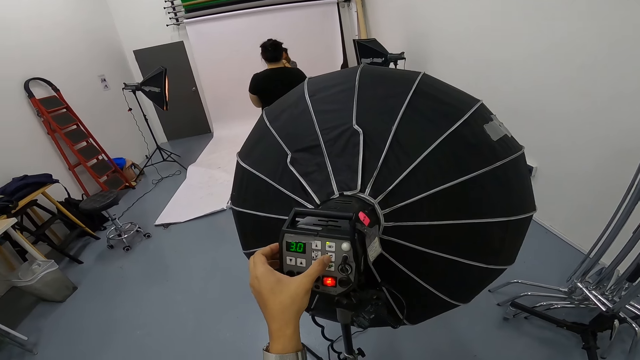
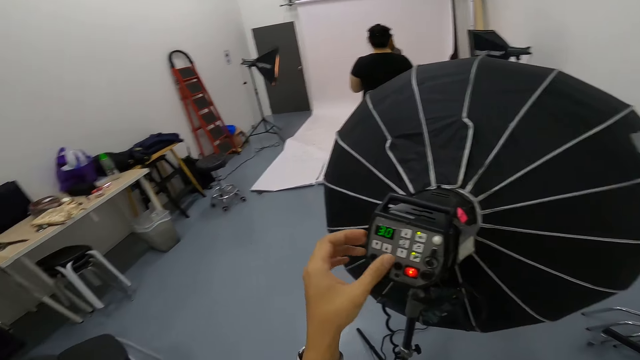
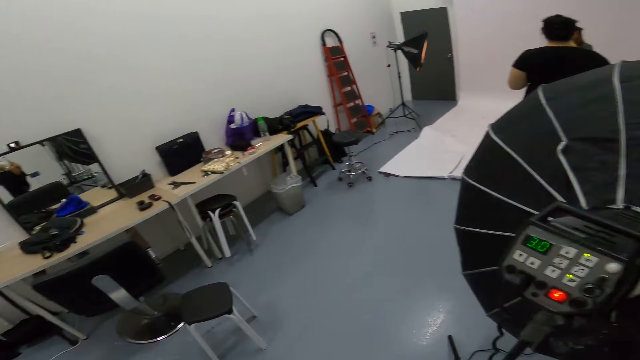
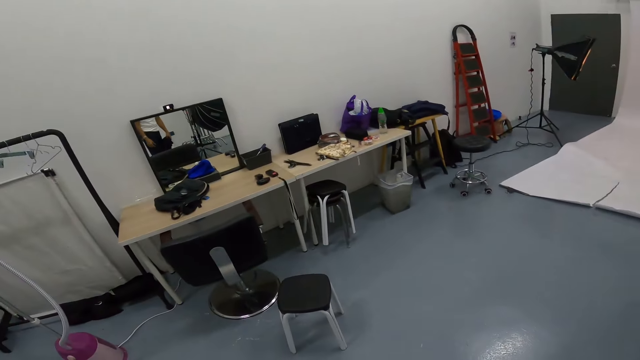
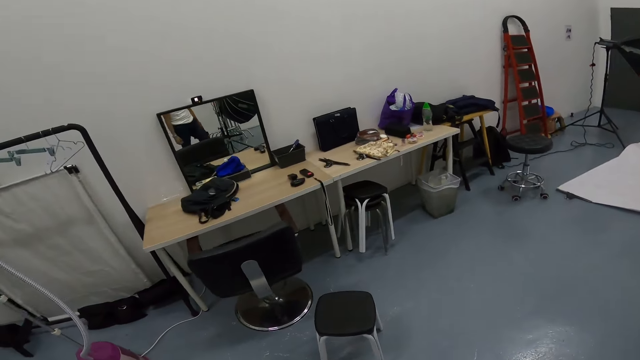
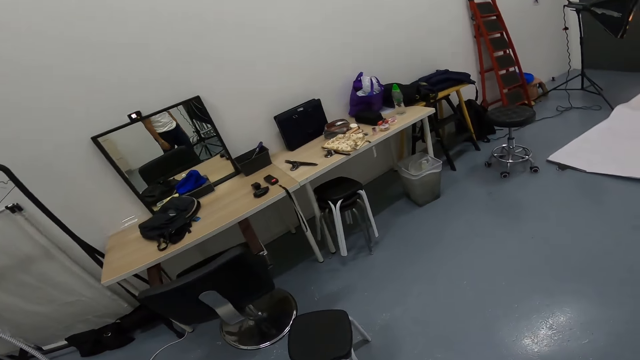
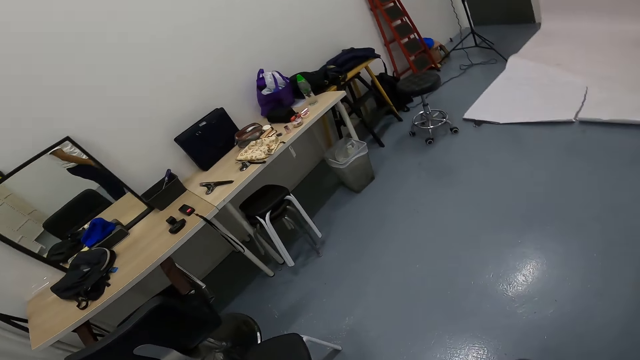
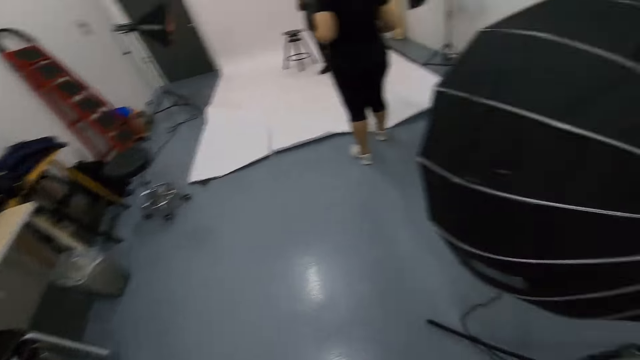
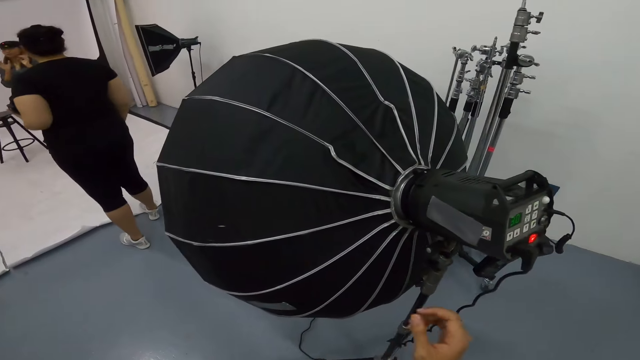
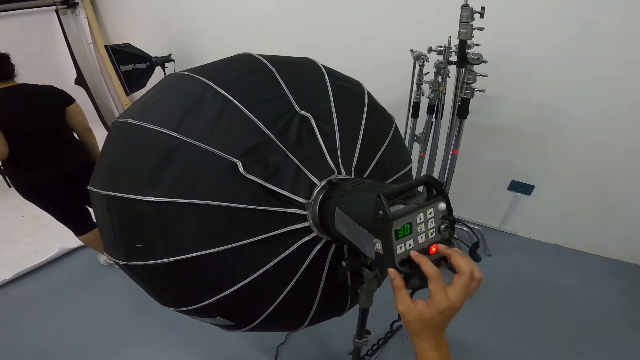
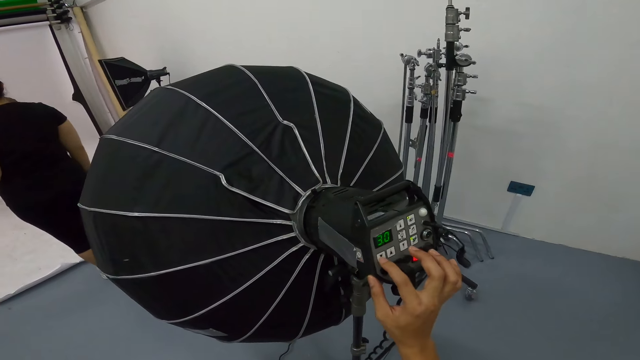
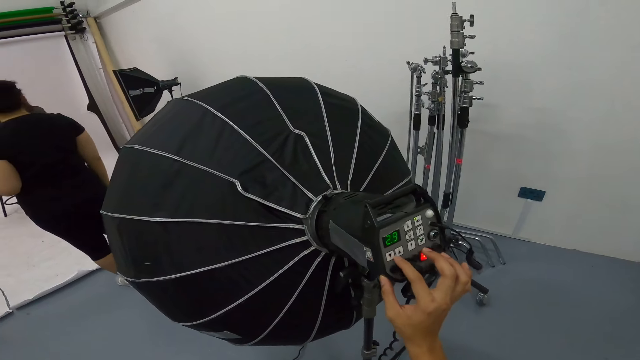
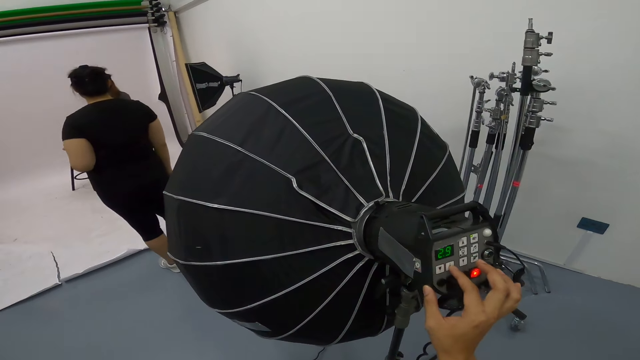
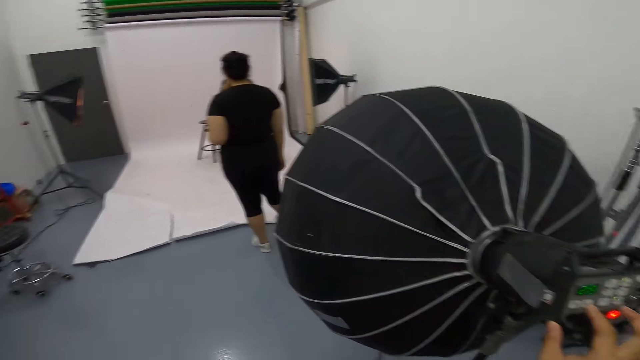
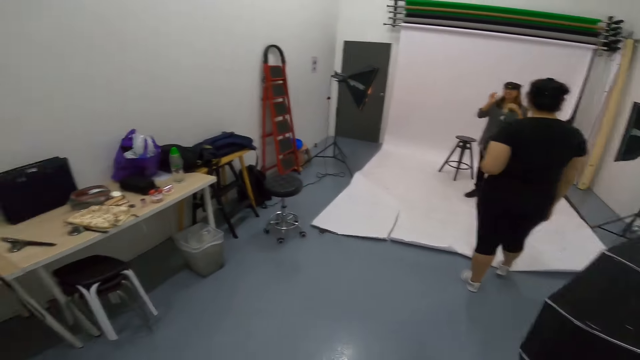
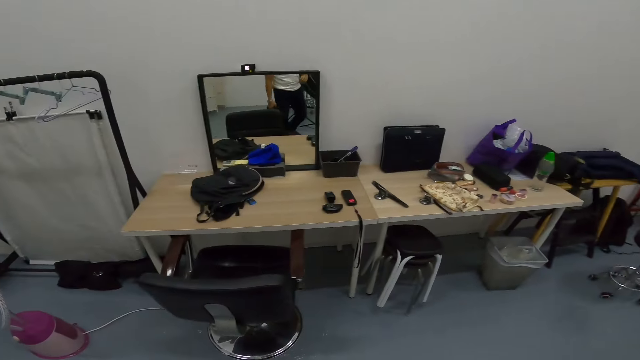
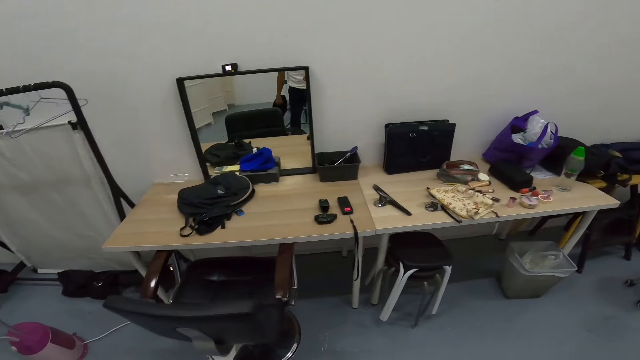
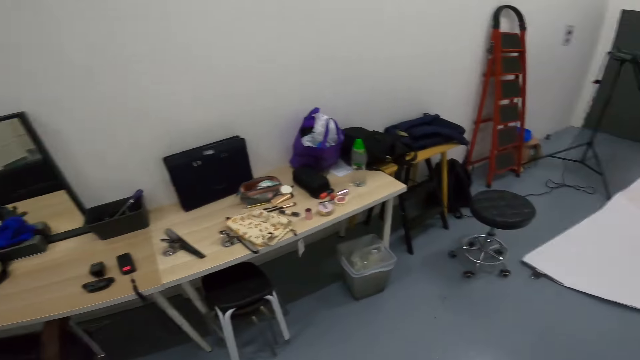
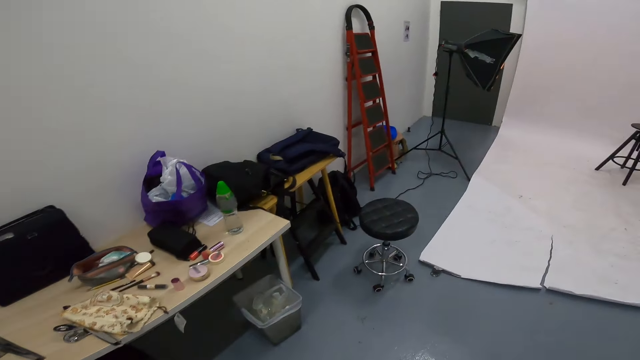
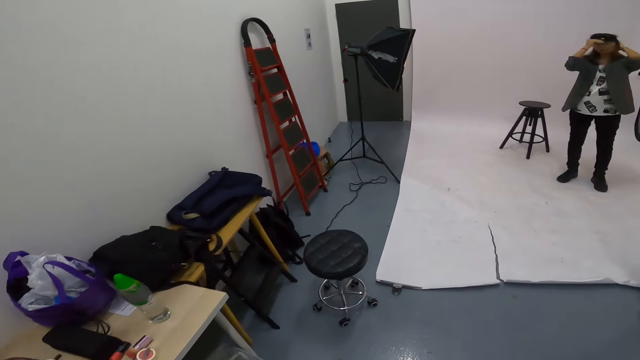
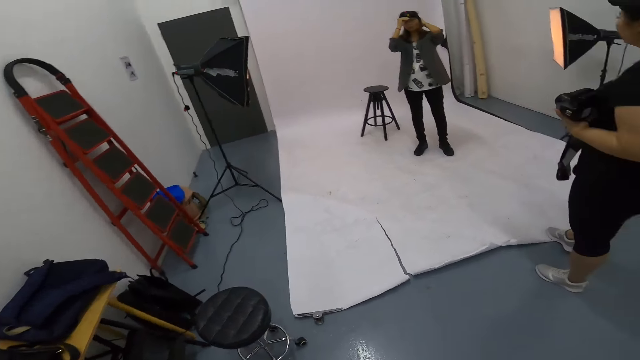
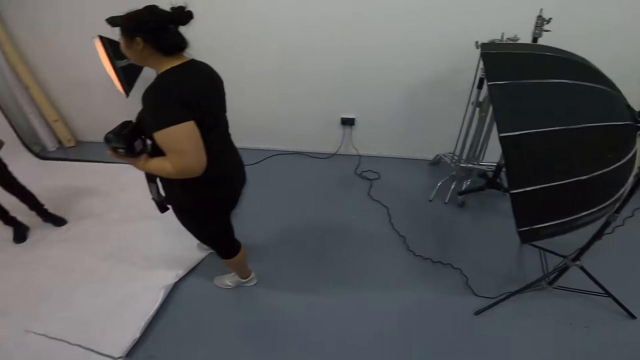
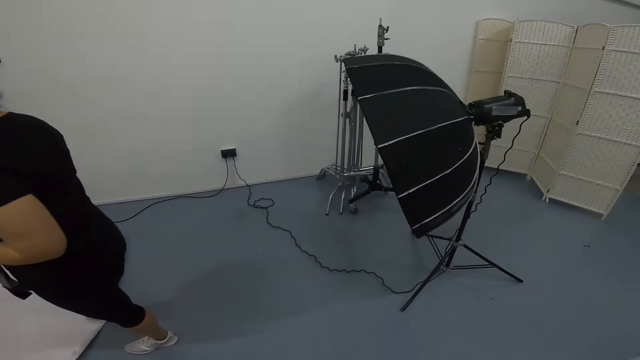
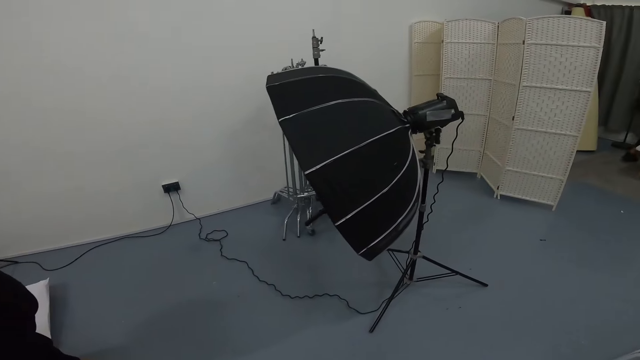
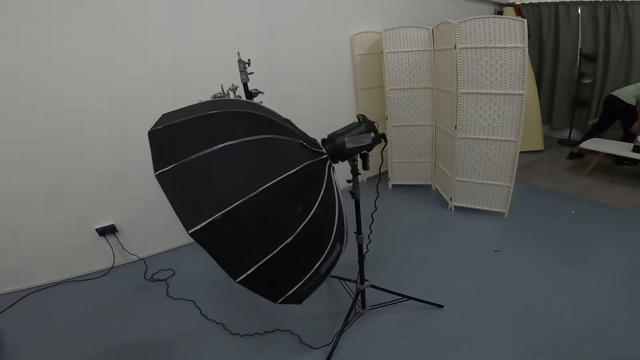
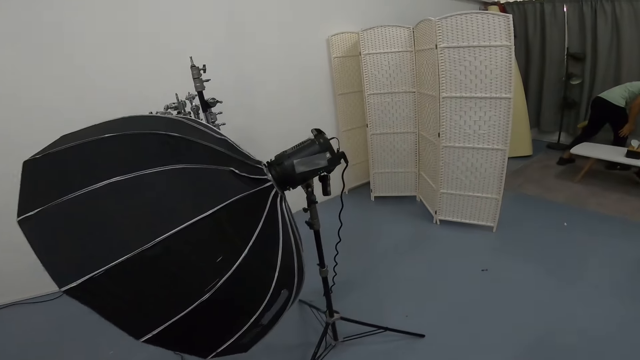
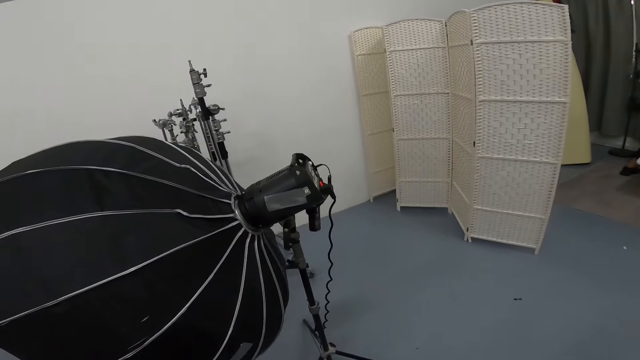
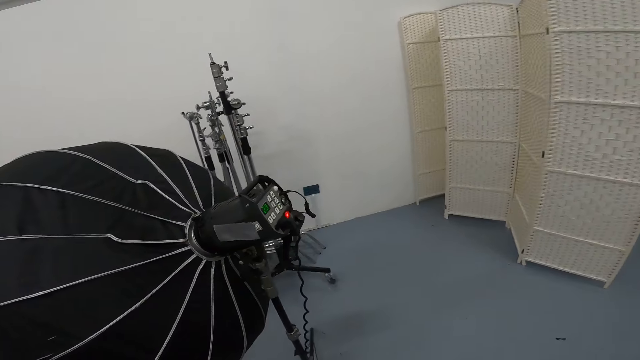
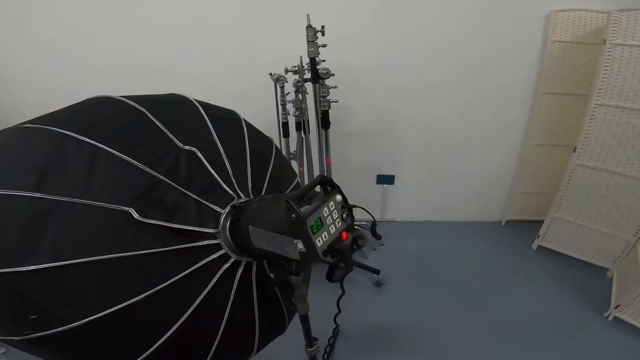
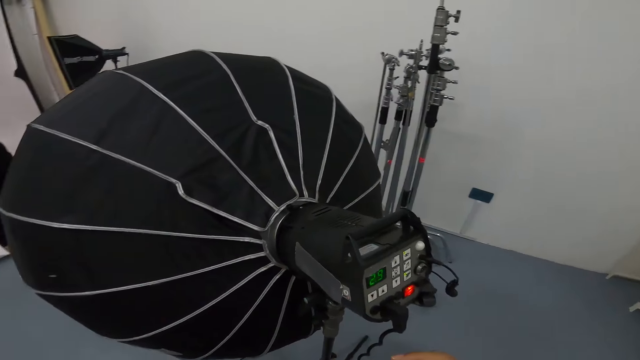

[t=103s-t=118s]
The camera wearer looks around the room. They walk around the room. They press buttons. They set the studio lighting umbrella. A woman moves her hand. The camera wearer looks around the room and walks around the room. The woman holds her camera on the head. Another woman holds the camera. The camera wearer looks around the room and walks around the room.

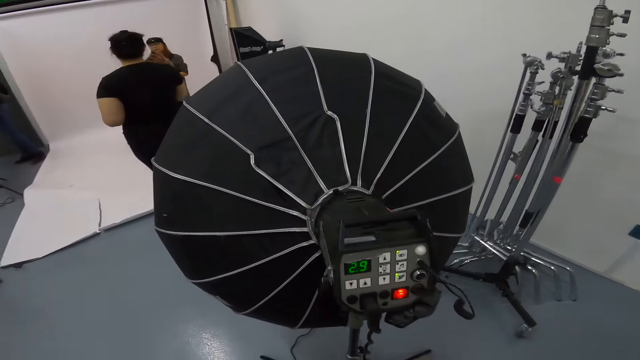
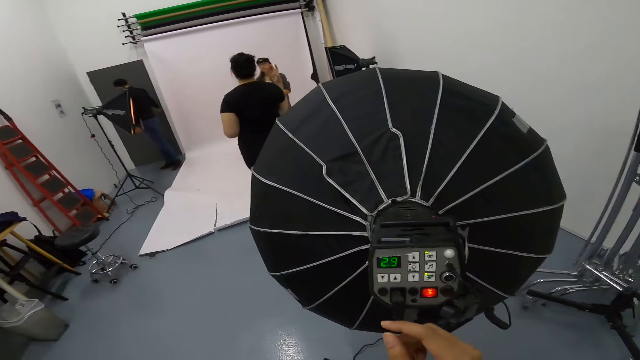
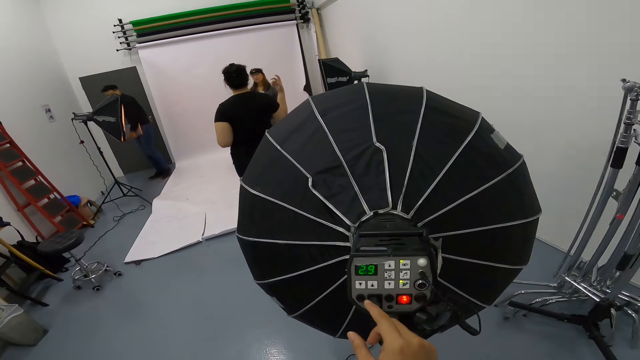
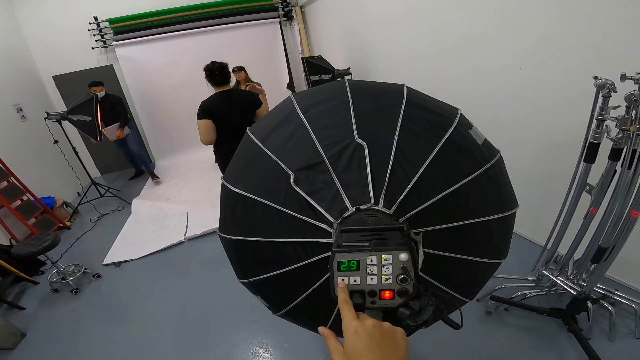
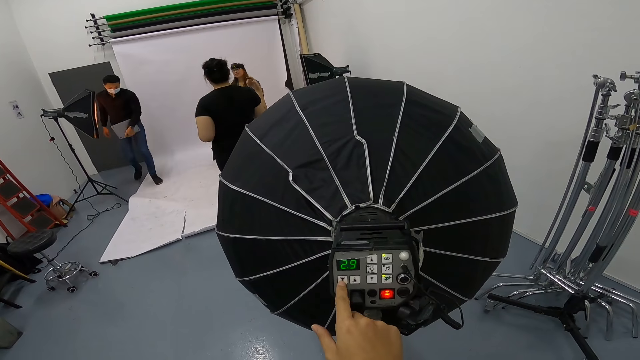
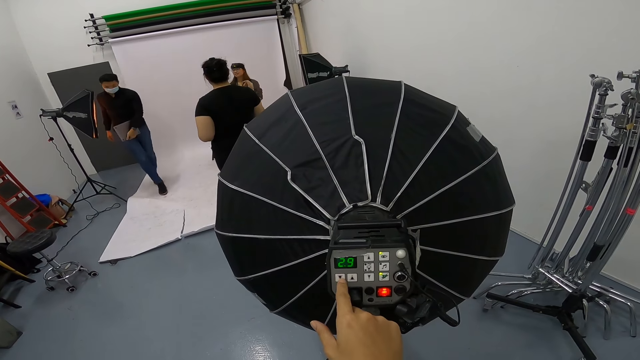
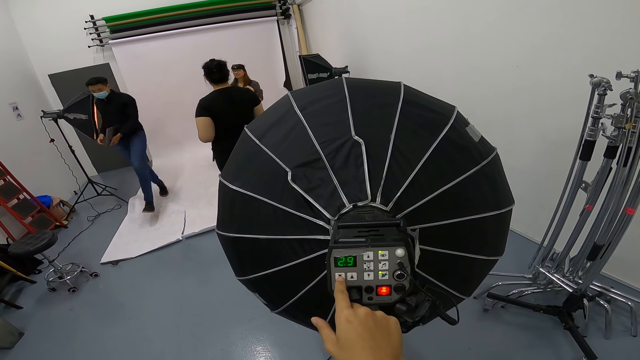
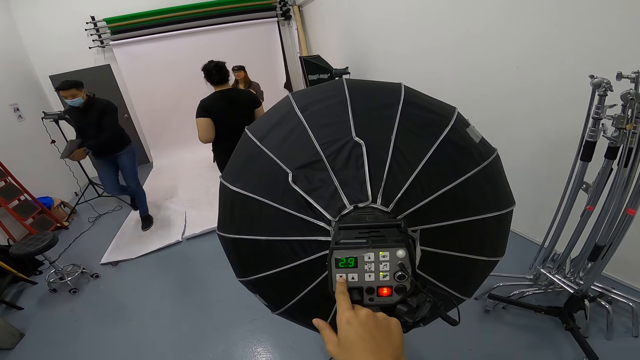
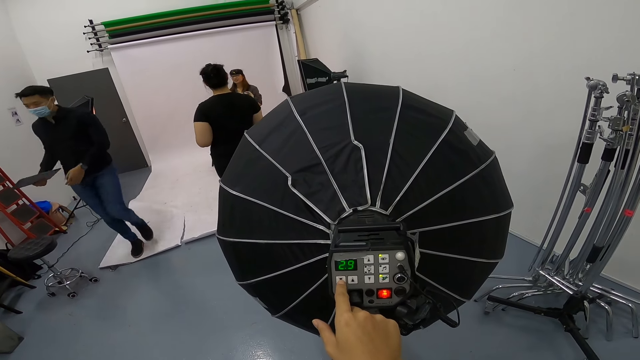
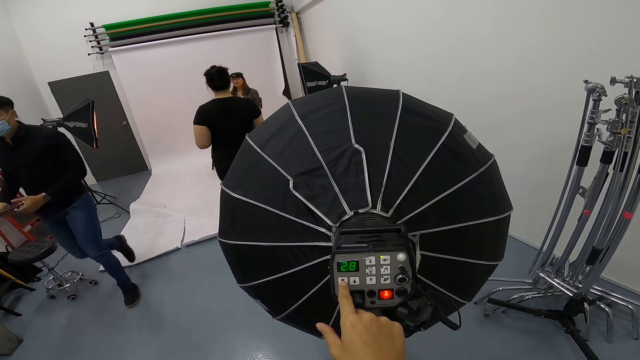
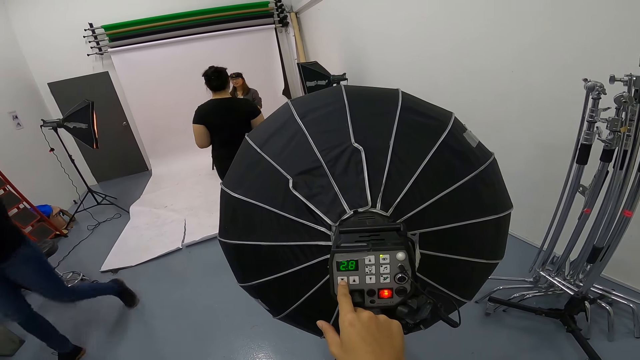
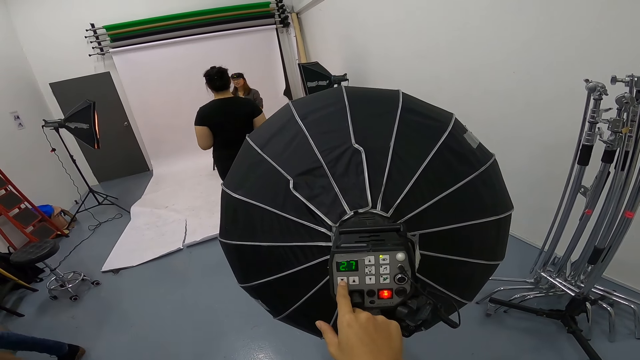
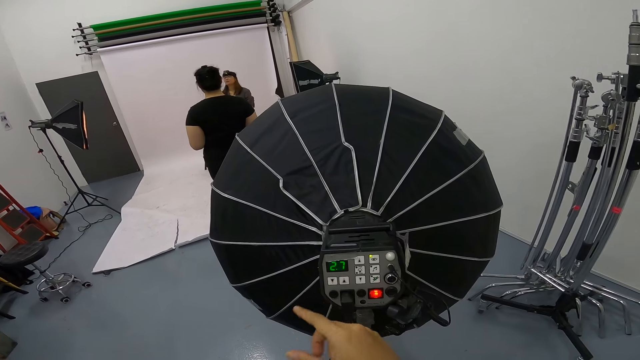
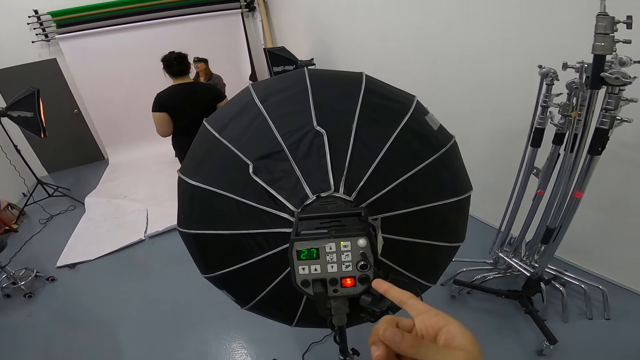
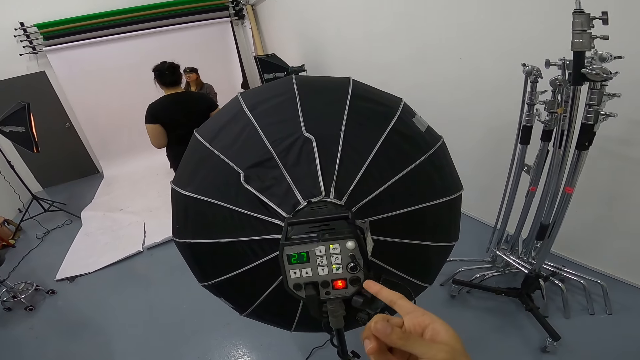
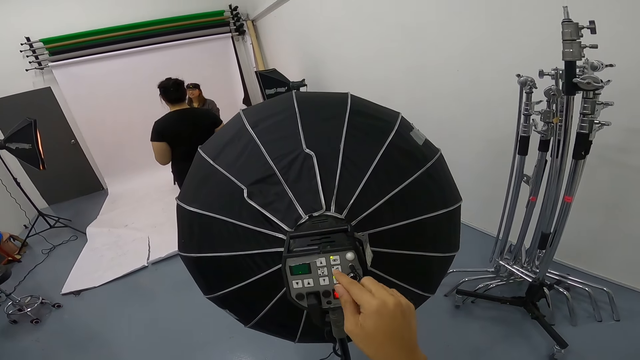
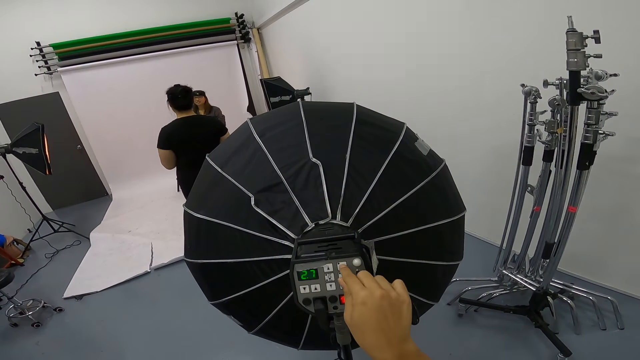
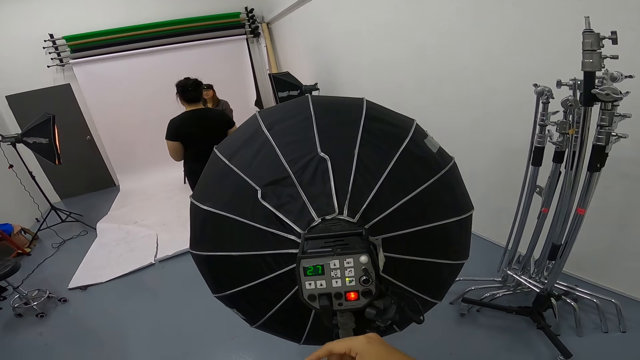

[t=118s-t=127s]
A man enters the room. A woman raises her hand. The man walks around the room. The camera wearer sets the studio lighting umbrella. They press buttons. The man holds a laptop. The camera wearer presses buttons. They point at the buttons and press buttons.
